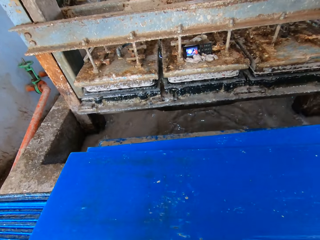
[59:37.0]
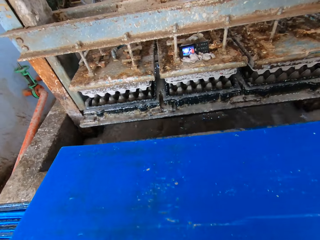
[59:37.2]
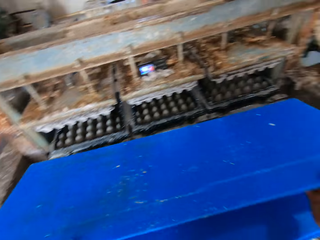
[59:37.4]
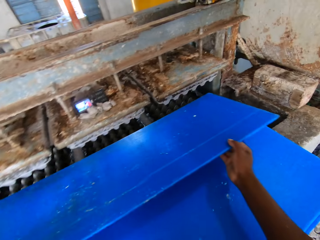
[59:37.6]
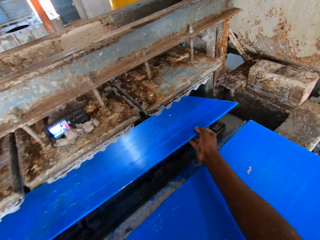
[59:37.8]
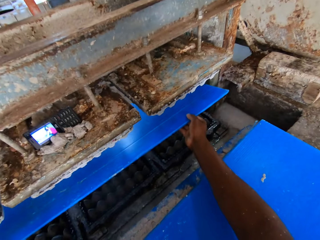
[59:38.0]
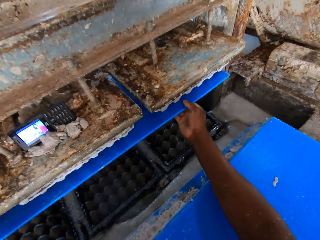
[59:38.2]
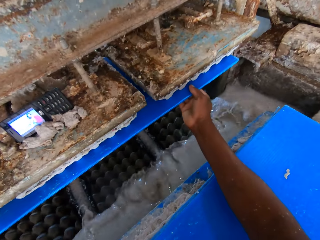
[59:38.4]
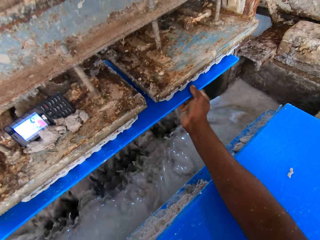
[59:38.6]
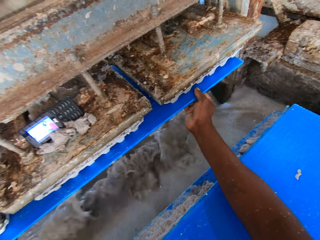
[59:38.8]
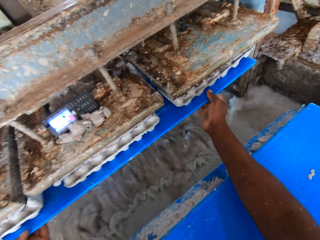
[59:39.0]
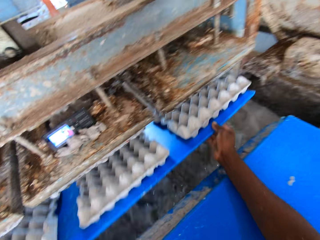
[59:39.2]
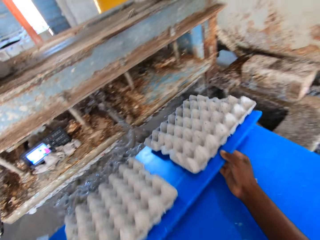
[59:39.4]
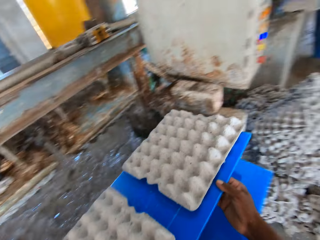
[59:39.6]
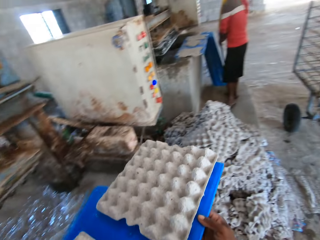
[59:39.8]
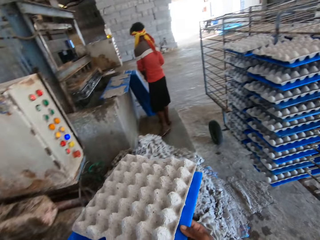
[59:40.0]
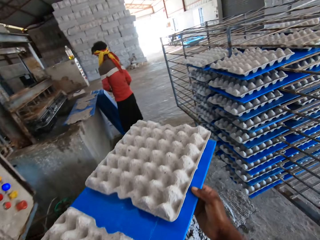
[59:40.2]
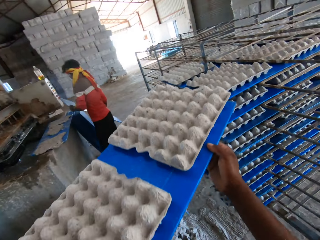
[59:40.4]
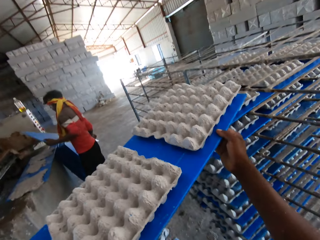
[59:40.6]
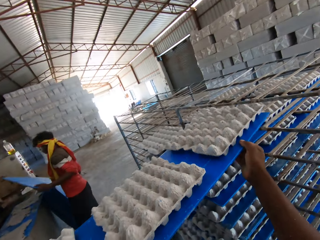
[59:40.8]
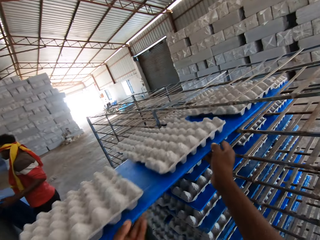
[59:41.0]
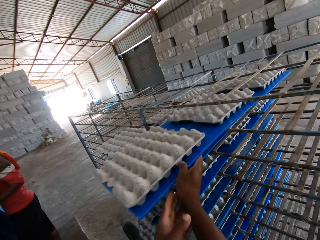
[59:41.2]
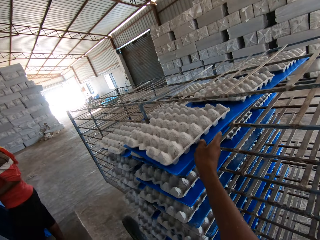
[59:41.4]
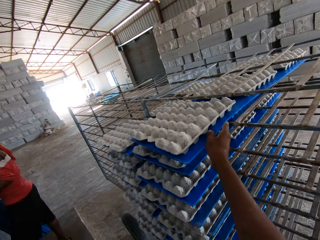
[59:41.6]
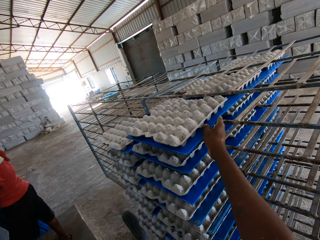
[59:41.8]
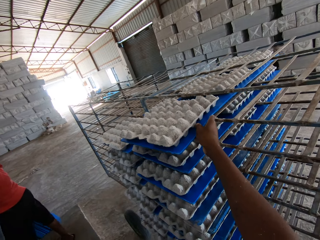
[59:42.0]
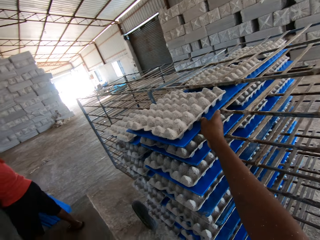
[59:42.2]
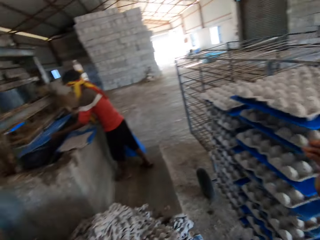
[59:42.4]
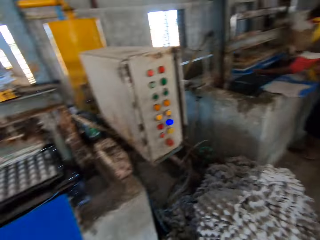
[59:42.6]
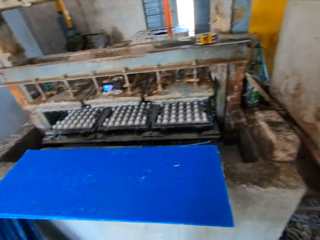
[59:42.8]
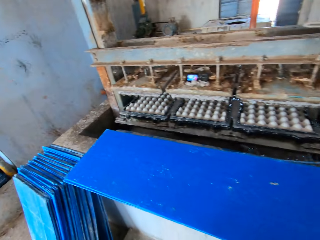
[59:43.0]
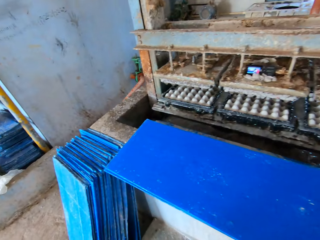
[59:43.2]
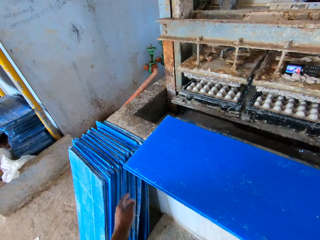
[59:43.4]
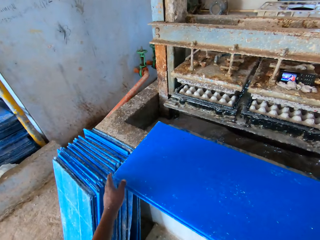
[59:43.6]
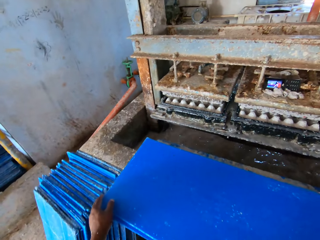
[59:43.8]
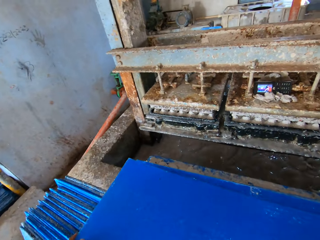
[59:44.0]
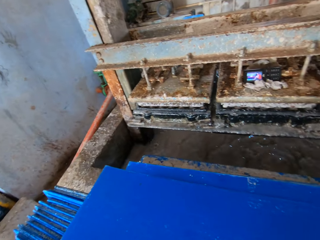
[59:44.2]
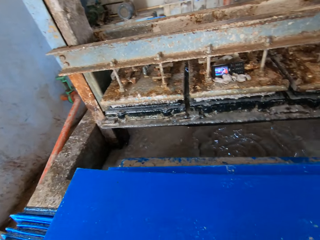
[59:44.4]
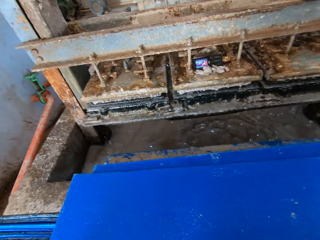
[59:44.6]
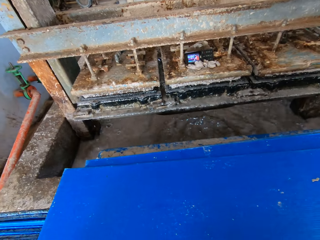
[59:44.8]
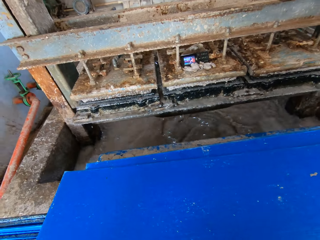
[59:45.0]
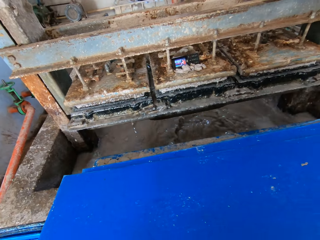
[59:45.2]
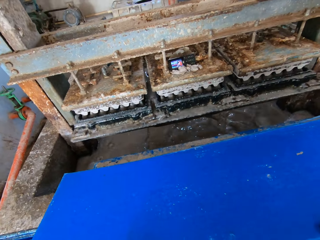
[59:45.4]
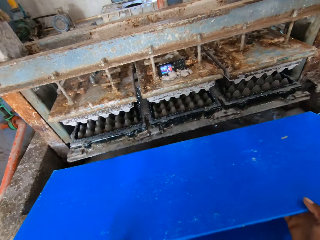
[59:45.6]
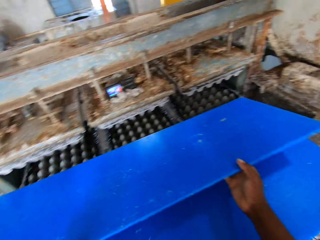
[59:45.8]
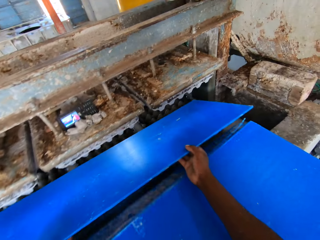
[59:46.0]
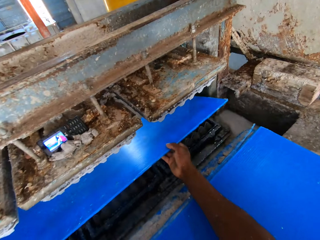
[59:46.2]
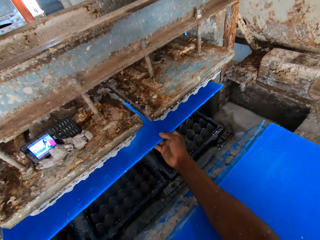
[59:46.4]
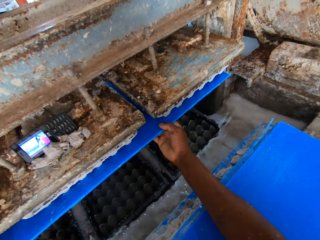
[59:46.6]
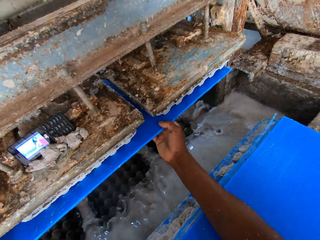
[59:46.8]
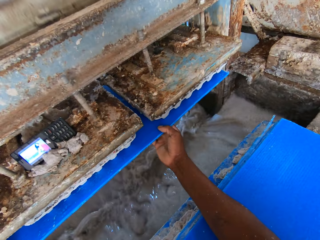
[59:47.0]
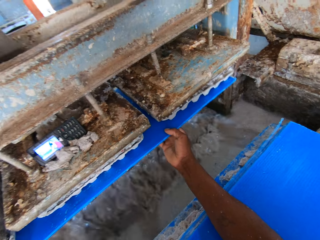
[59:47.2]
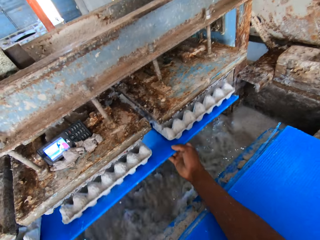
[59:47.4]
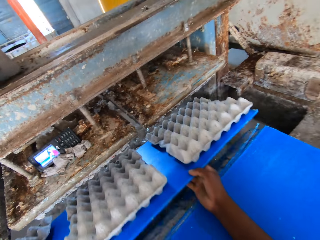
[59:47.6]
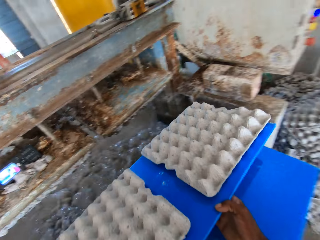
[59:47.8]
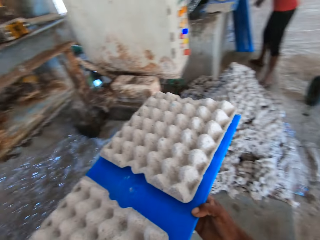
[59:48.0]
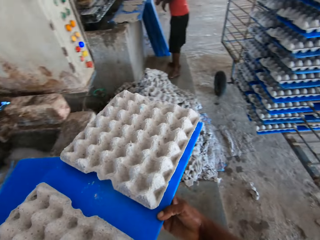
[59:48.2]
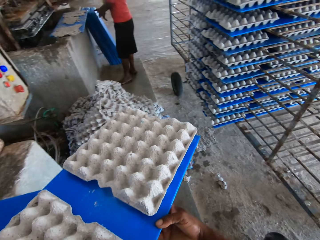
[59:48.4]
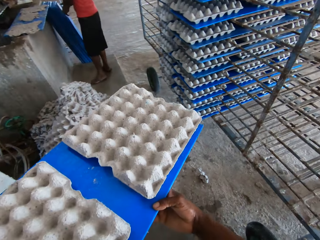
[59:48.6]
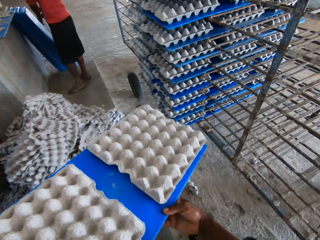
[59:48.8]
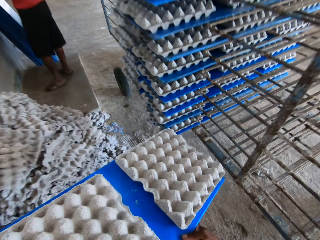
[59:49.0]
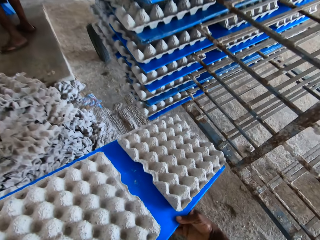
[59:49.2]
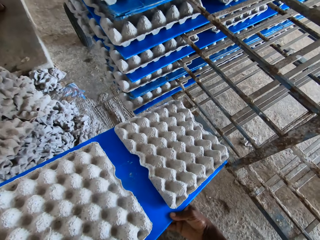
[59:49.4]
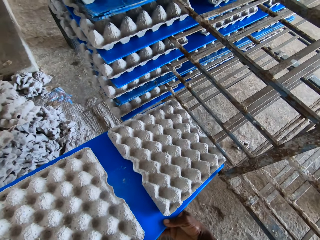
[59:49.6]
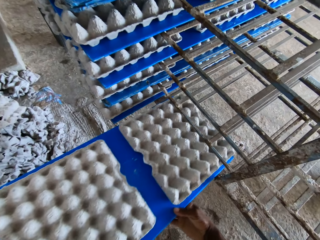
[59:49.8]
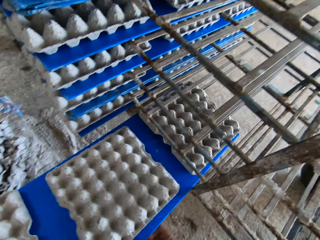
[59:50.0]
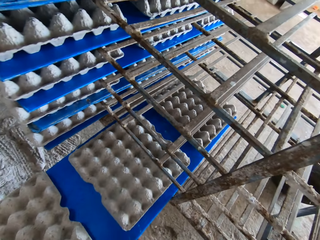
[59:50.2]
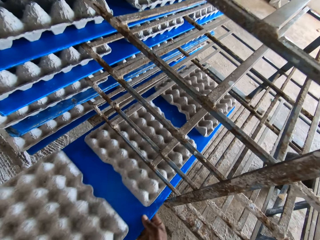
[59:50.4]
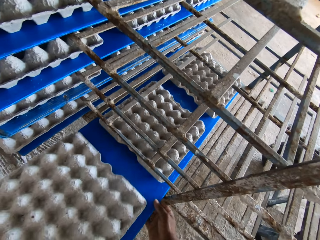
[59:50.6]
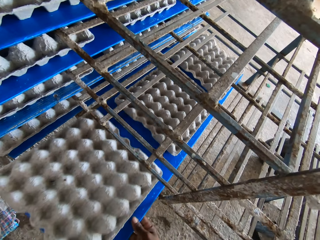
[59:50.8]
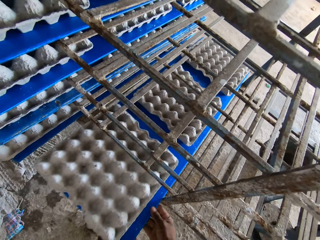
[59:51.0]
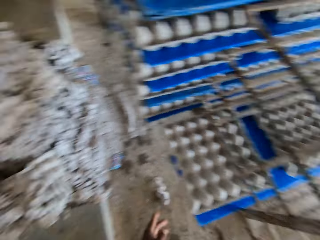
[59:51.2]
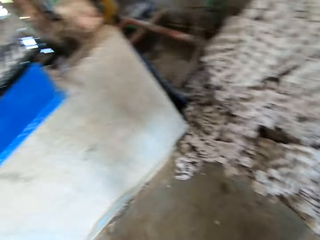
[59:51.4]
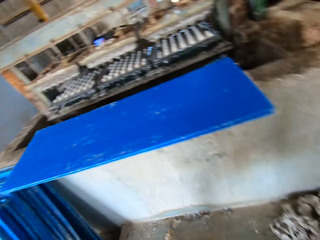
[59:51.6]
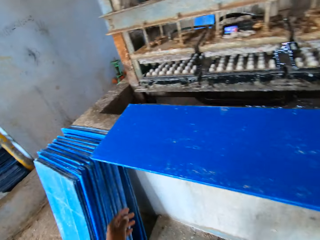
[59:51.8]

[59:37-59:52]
The camera wearer places the tray under the crate molder with both hands. He brings out some crates from the crate molder with the tray in both hands. The man picks a tray from the floor with both hands. The camera wearer places the tray of crates in the crate rack with both hands. He holds the tray of crates in the crate rack with his right hand and pushes the tray of crates in the crate rack with his right hand. The man places the tray under the crate molder with both hands. The camera wearer holds the tray on the pavement with his left hand. He holds the tray on the pavement with both hands. He picks the tray from the pavement with both hands. He places the tray under the crate molder with both hands. He brings out some crates from the crate molder with the tray in both hands. The man holds a tray on the floor with both hands. The camera wearer places the tray of crates in the crate rack with both hands.

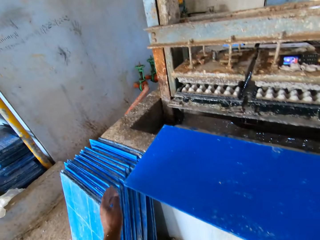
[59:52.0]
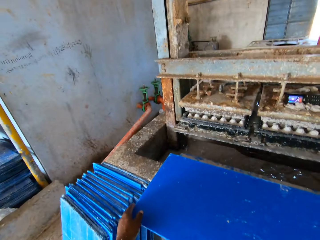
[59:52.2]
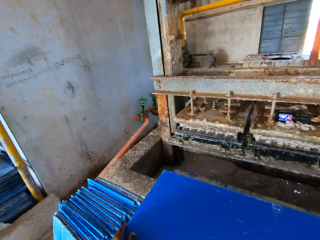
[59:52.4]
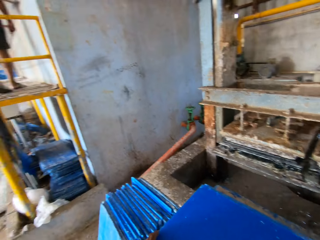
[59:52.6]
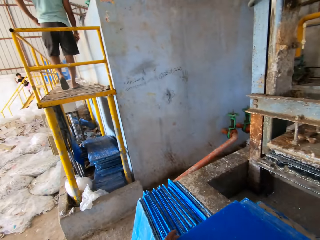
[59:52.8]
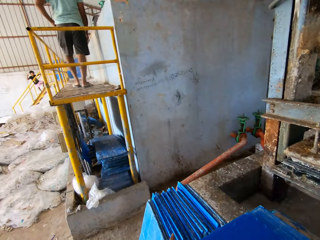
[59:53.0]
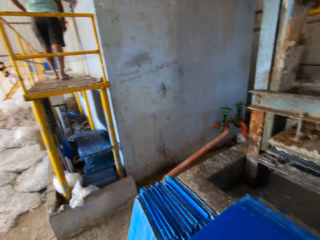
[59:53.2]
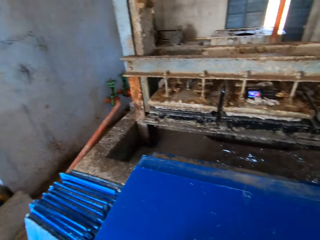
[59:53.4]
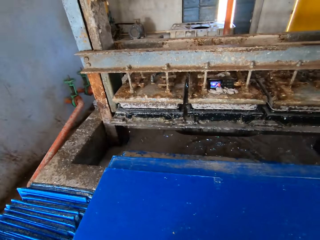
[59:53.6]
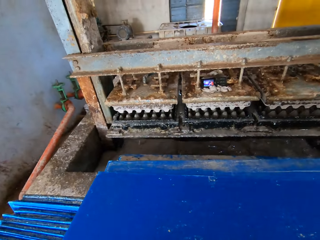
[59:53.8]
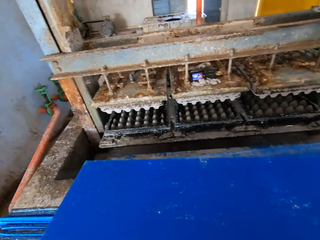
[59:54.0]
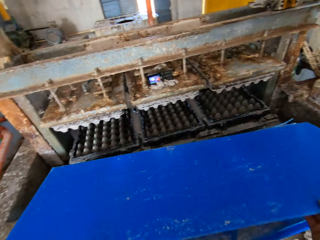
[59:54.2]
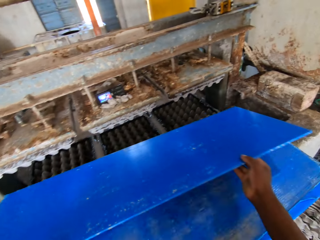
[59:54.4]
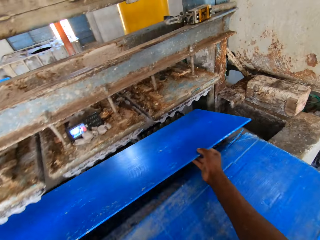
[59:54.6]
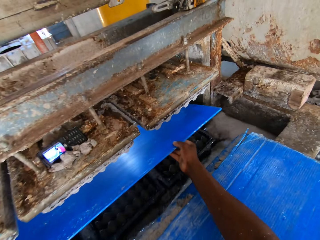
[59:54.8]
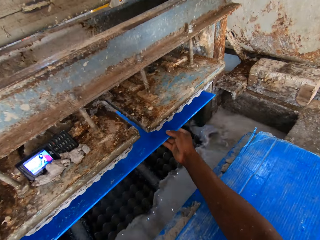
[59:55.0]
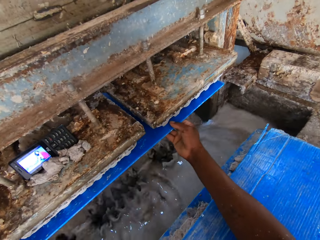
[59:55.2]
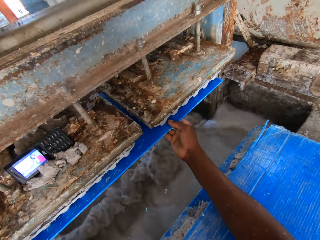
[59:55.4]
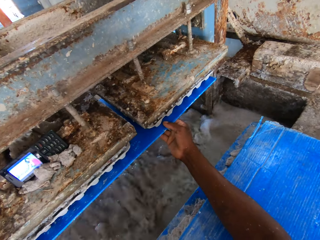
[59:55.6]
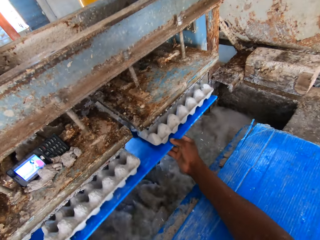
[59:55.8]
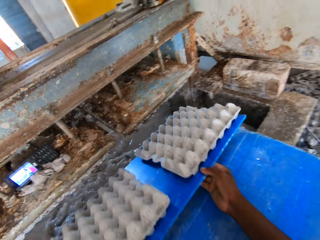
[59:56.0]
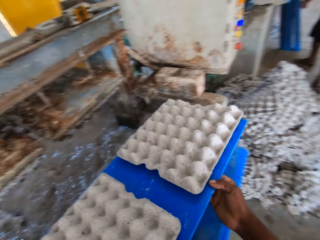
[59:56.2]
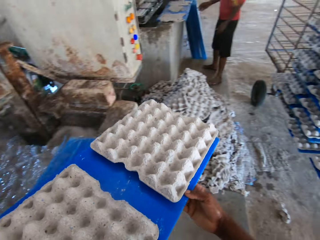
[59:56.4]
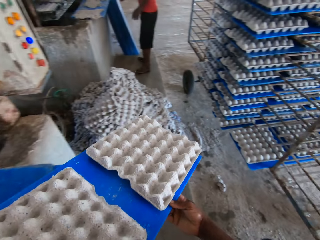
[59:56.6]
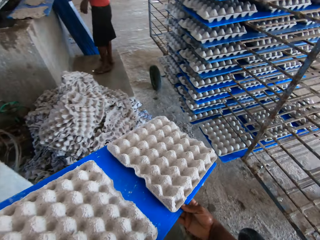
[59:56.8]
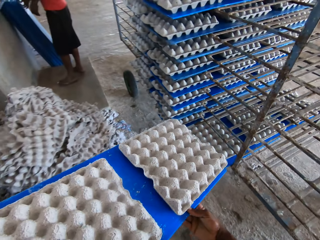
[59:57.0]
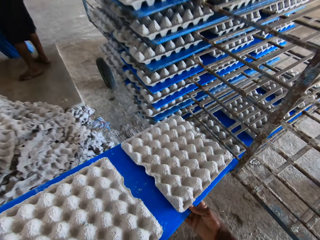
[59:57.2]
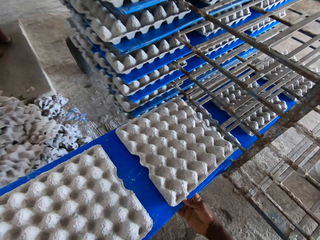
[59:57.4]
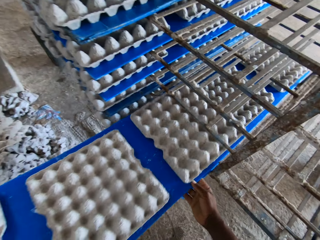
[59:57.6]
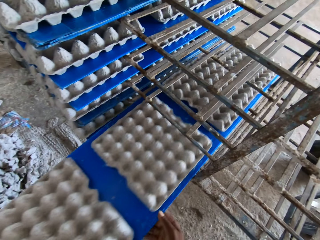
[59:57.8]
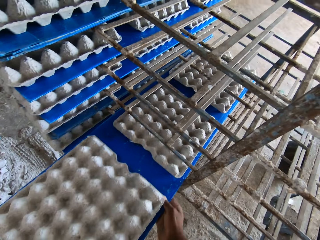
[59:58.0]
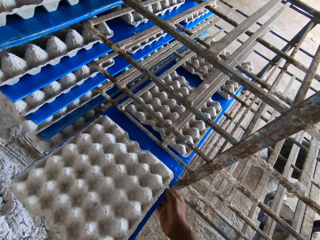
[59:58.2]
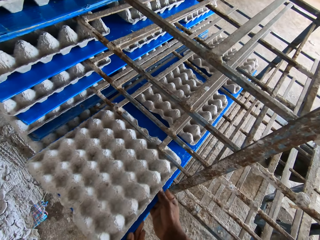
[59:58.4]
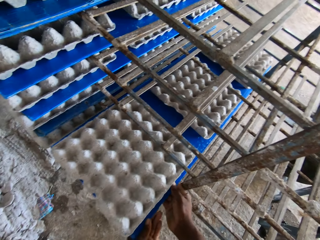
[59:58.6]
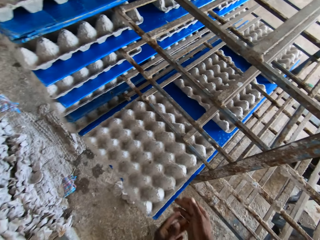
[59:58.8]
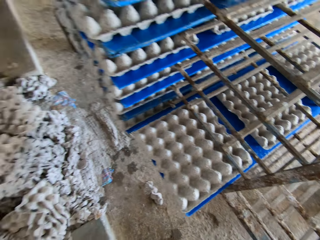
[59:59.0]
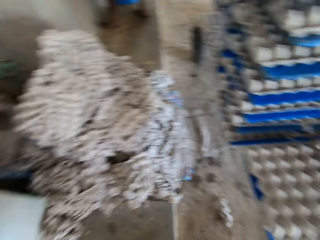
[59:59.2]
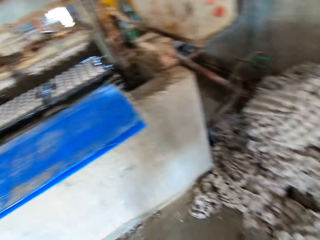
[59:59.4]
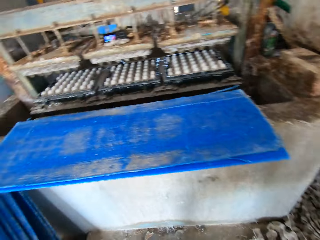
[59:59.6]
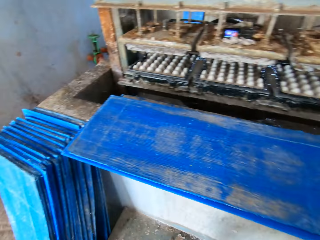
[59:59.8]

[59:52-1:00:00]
The camera wearer holds a tray on the pavement with his left hand. He holds the tray on the pavement with both hands. He picks the tray from the pavement with both hands. He places the tray under the crate molder with both hands. He brings out some crates from the crate molder with the tray in both hands. He places the tray of crates in the crate rack with both hands.
